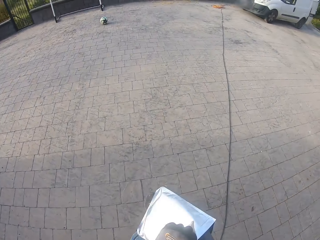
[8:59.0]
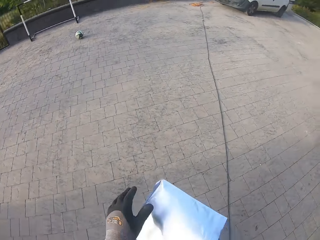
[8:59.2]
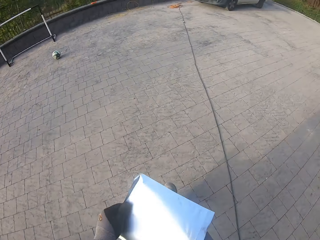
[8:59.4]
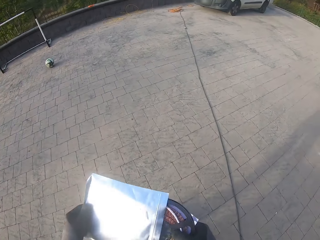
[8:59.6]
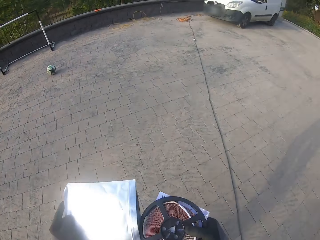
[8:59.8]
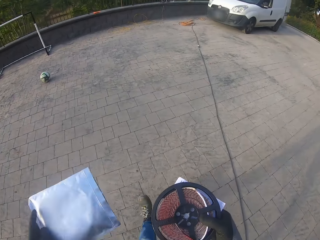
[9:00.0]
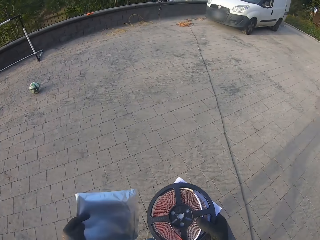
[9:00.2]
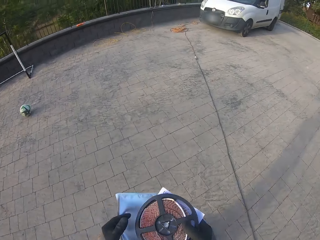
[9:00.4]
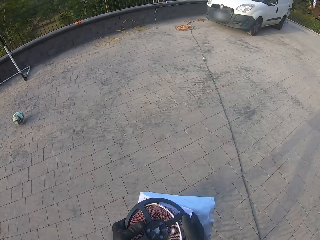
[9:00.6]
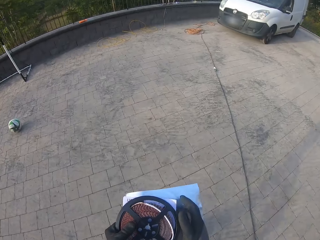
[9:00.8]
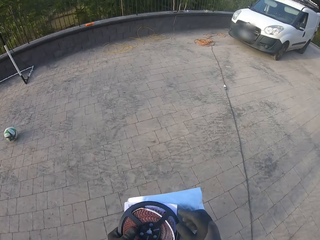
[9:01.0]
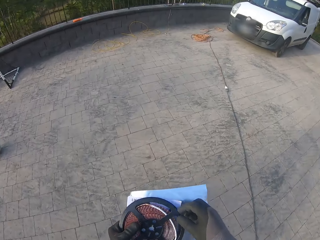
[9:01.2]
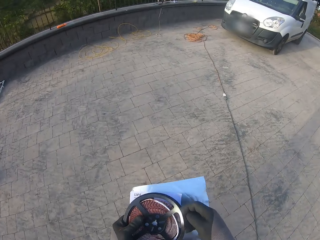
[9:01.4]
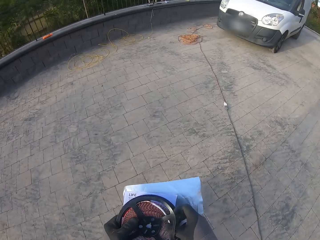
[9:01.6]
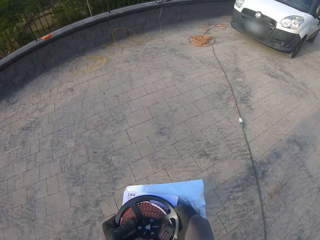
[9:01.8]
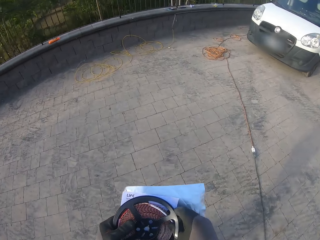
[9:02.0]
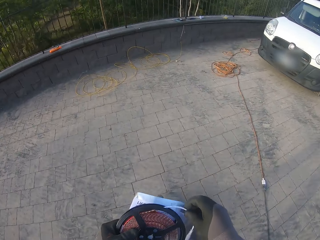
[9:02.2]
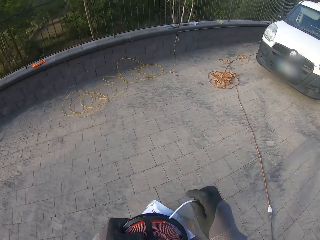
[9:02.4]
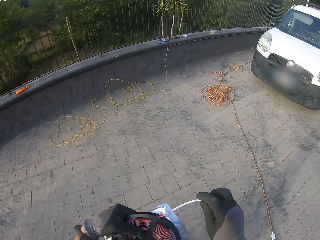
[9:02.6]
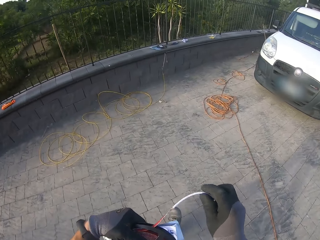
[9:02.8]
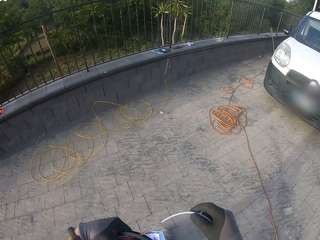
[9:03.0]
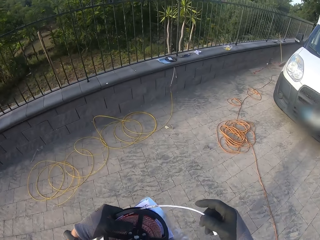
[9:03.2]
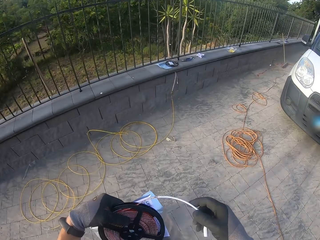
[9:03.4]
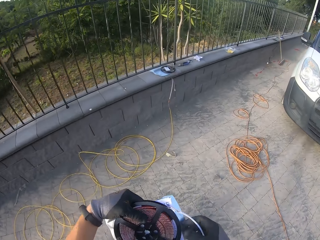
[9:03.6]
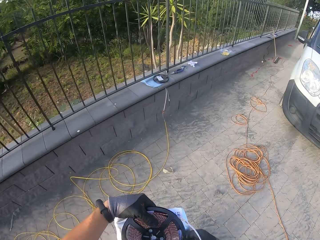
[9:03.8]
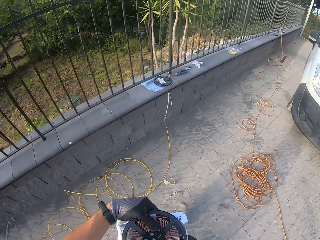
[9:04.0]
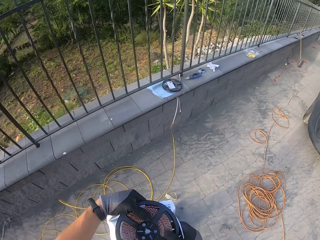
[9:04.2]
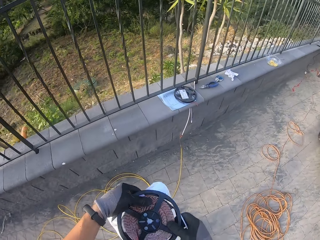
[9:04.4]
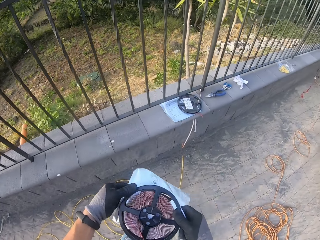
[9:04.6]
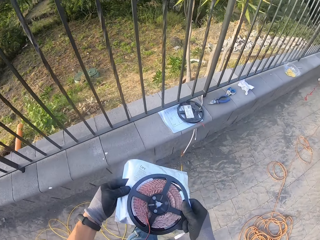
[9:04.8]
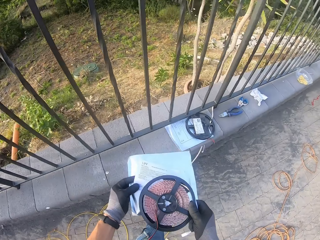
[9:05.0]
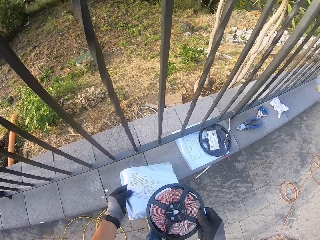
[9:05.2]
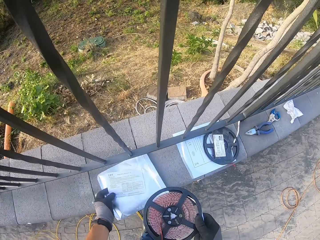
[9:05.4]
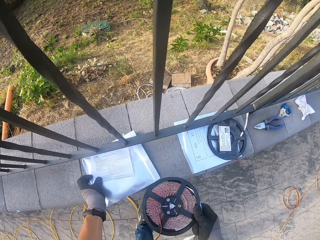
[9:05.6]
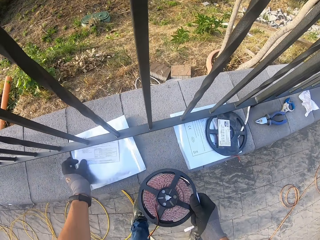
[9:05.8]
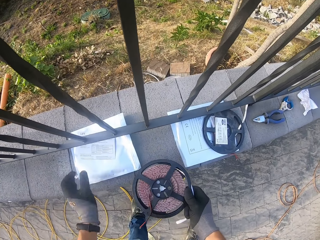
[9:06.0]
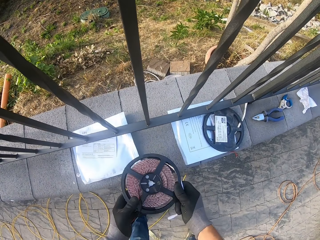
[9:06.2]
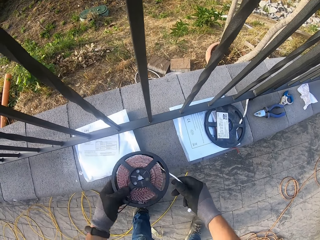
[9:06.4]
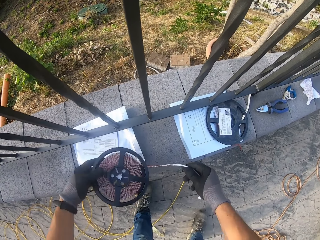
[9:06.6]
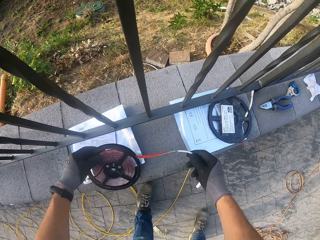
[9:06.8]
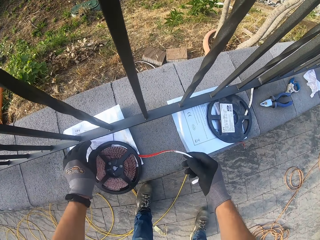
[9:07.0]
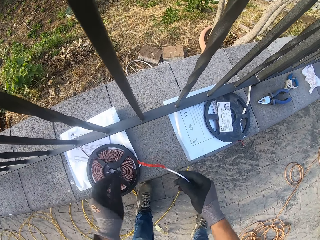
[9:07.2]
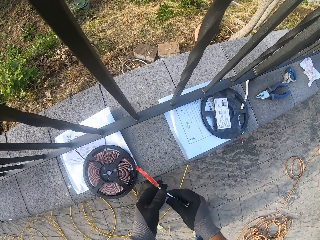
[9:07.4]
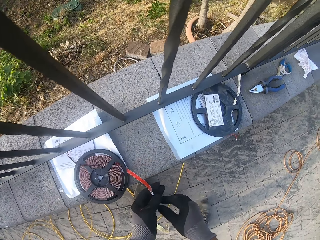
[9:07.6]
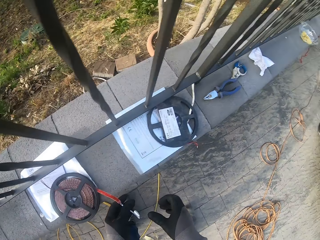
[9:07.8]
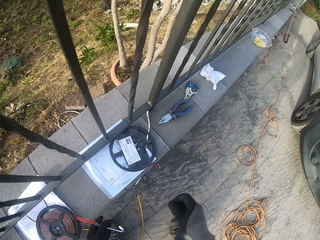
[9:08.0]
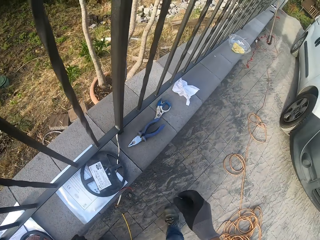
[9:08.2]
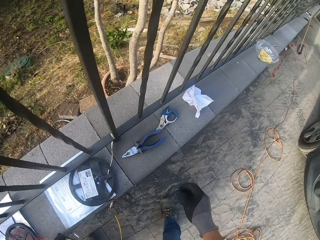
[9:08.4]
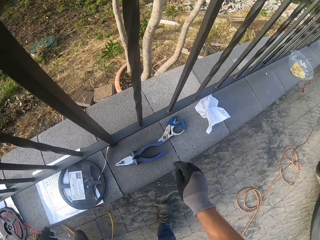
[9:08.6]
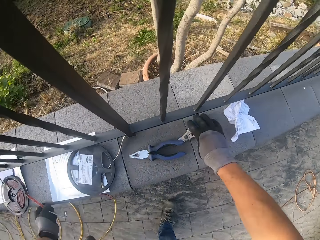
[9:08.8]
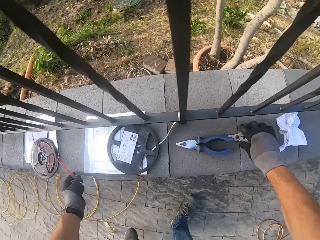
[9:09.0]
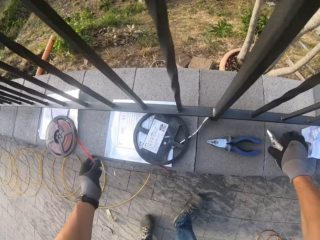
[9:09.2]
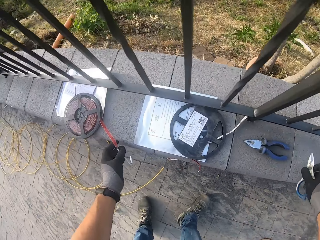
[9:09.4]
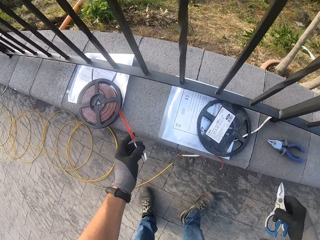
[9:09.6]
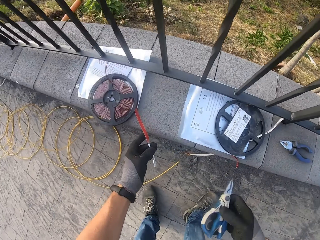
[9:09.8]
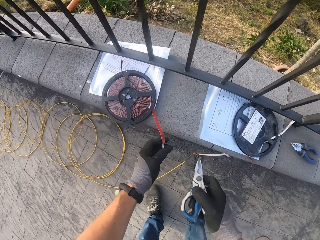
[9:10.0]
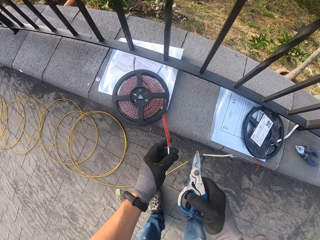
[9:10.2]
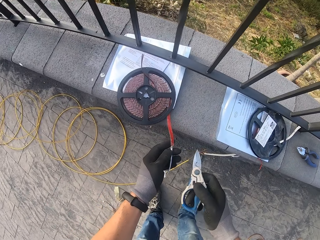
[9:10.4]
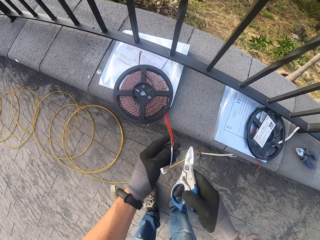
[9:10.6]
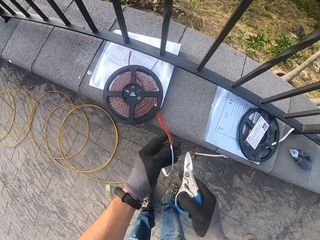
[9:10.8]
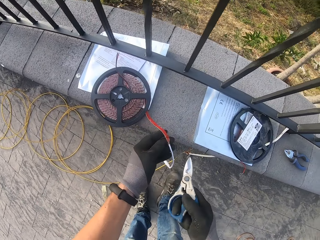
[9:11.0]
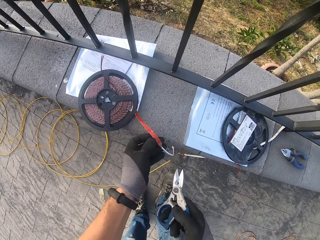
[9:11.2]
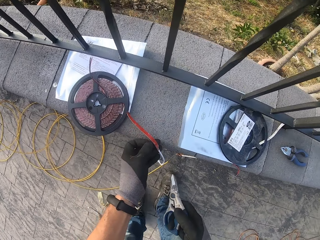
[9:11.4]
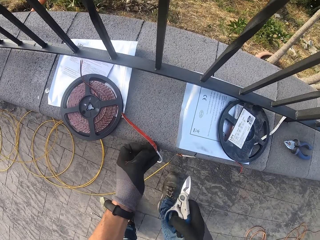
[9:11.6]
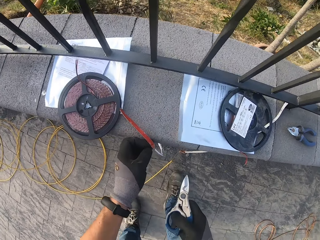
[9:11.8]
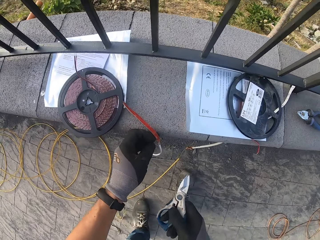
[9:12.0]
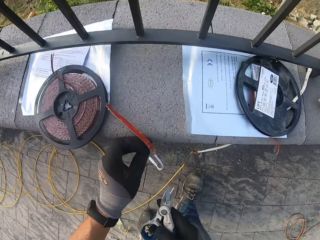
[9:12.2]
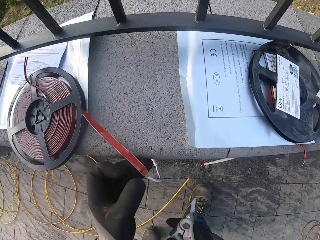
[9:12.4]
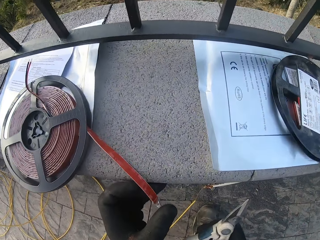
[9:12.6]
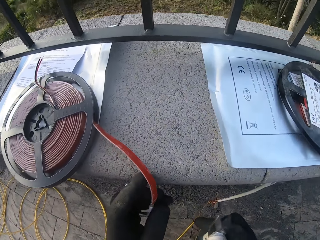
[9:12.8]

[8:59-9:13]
The camera wearer unwraps something from the paper. They put something down. They remove the LED band with the scissors.

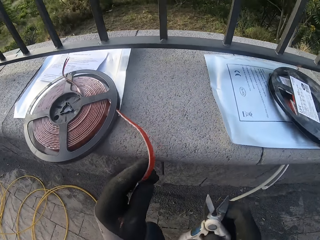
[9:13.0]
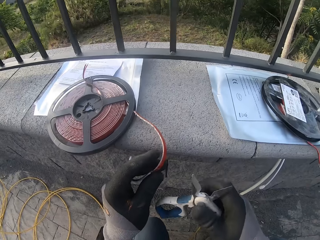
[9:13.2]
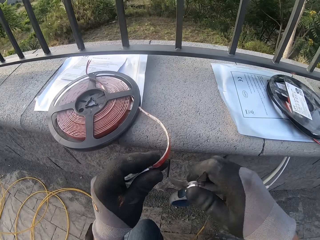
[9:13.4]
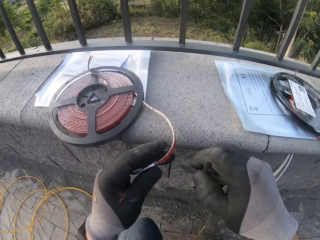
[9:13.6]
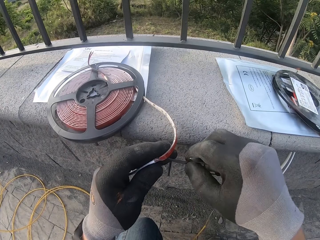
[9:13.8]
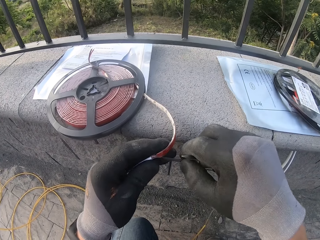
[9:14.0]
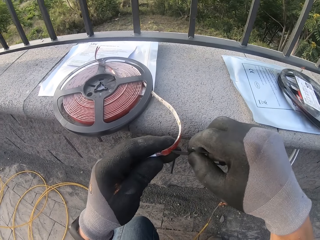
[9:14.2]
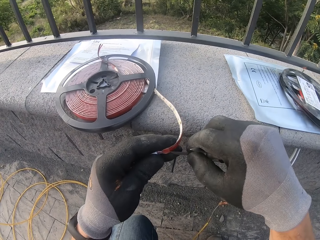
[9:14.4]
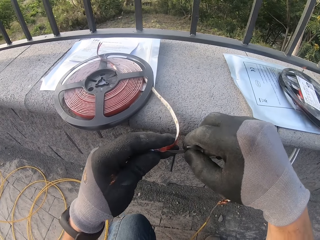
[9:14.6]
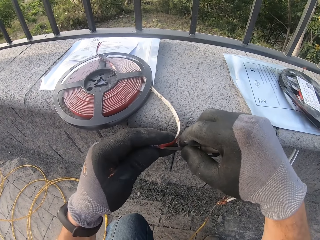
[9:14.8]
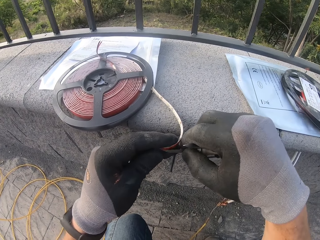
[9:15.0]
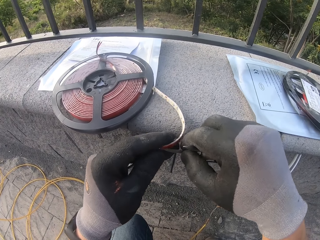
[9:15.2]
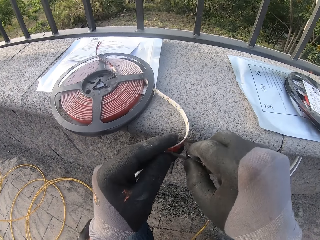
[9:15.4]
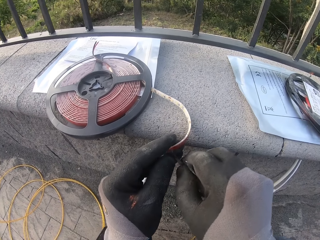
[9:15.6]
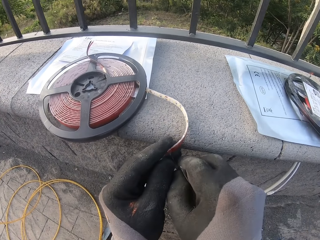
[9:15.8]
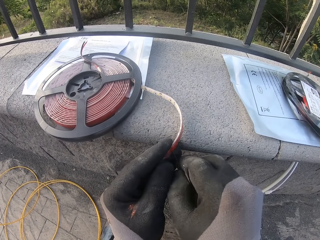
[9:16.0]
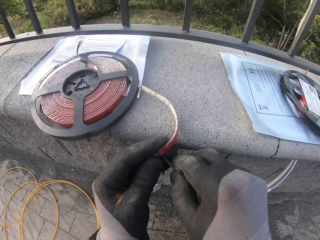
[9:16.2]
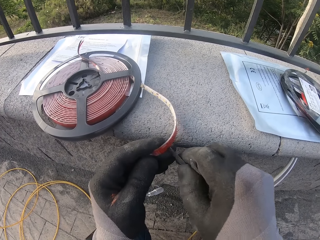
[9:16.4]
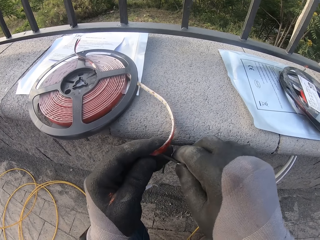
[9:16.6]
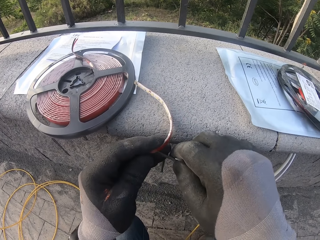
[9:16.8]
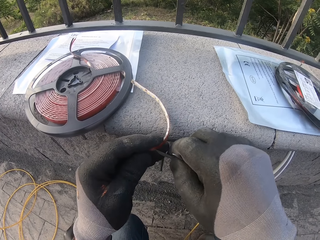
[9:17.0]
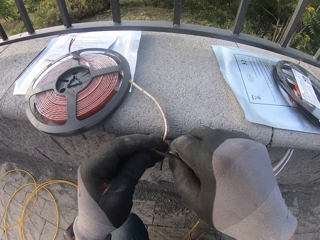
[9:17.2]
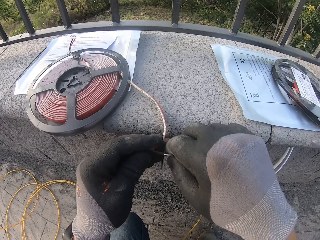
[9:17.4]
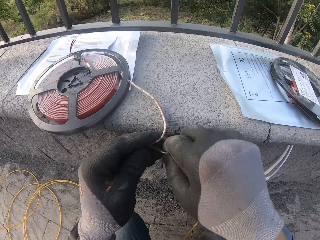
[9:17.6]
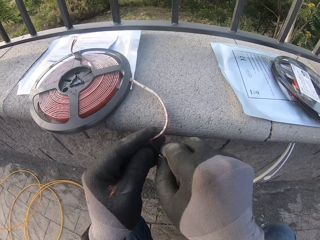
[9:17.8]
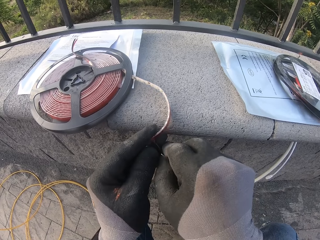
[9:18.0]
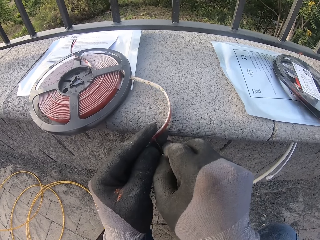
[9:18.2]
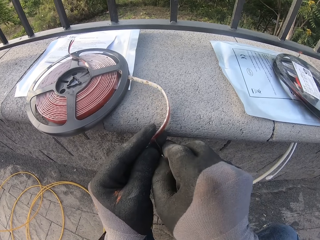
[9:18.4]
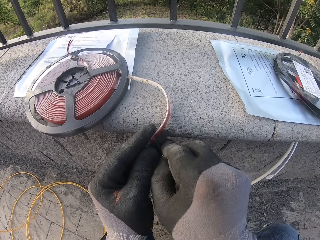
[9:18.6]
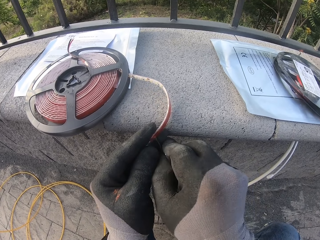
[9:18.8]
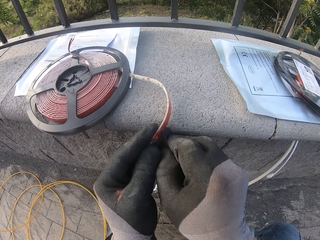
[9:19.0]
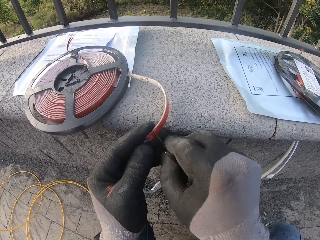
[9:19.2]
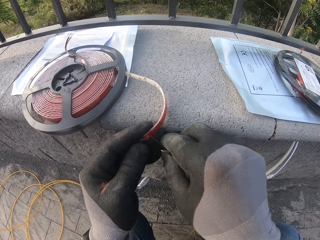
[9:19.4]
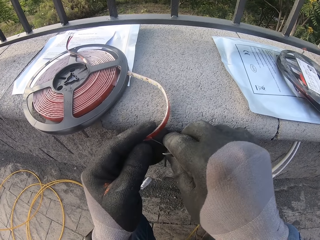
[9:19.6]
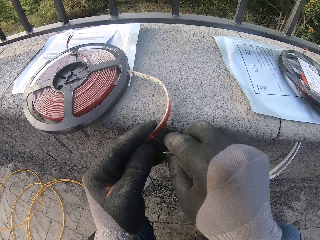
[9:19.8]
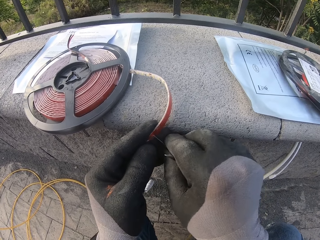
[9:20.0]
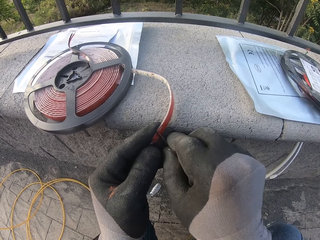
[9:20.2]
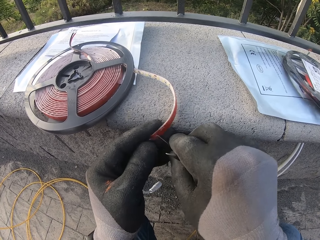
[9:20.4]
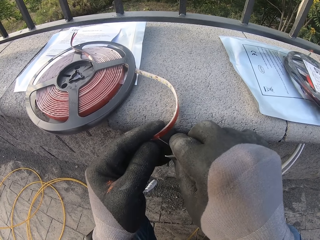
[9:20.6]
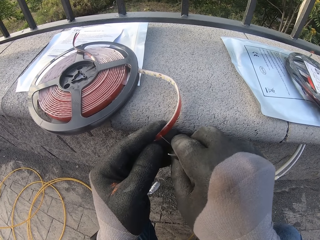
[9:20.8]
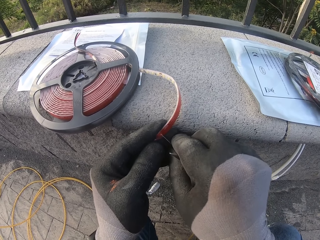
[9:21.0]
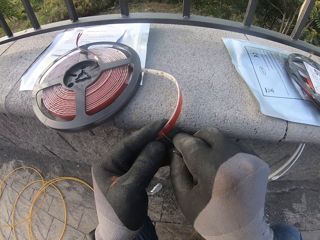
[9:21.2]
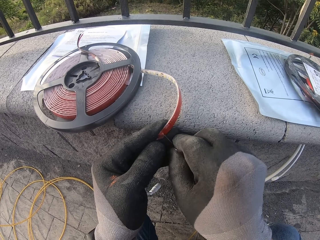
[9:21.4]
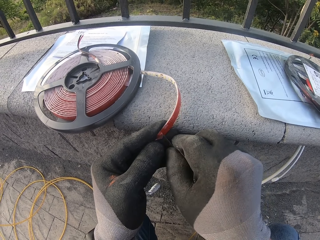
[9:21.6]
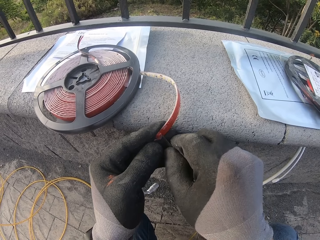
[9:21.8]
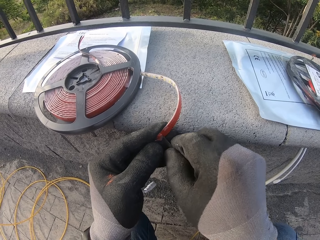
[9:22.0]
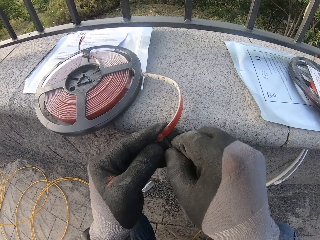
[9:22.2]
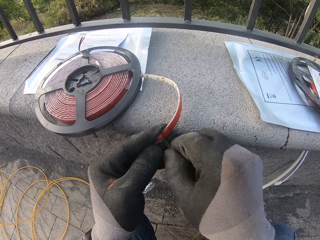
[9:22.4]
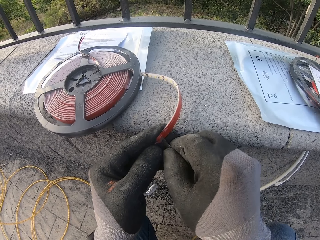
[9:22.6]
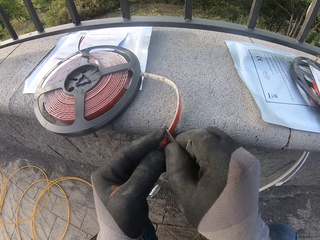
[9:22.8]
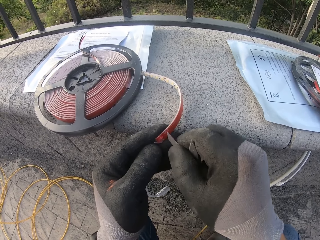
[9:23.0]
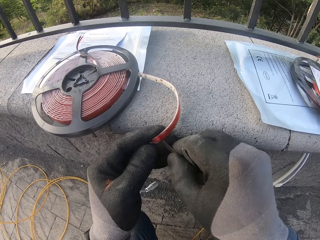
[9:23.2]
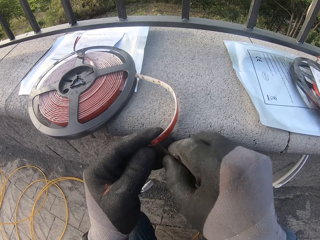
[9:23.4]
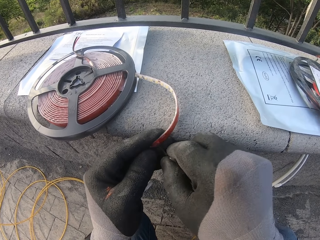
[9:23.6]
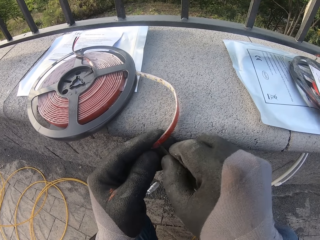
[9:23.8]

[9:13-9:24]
The camera wearer cuts something with pliers.
